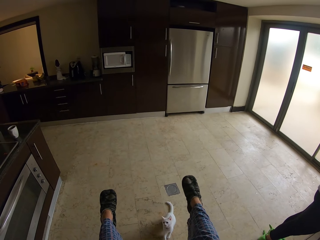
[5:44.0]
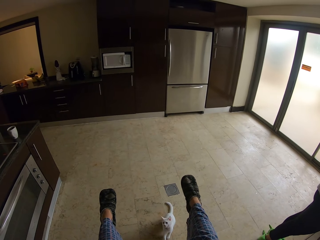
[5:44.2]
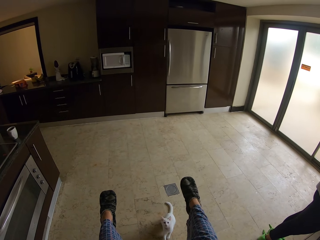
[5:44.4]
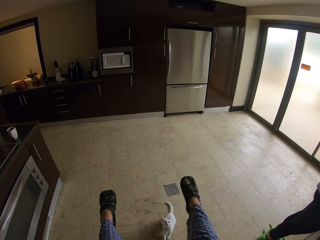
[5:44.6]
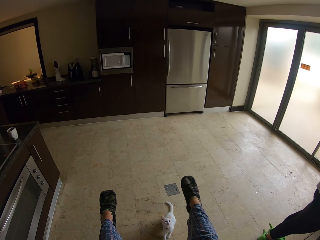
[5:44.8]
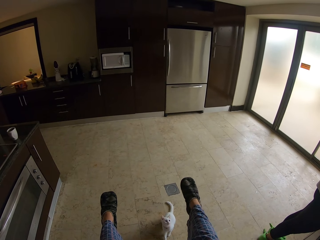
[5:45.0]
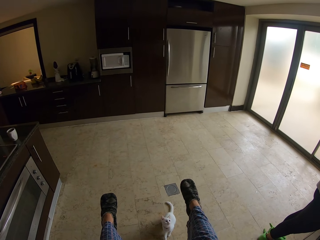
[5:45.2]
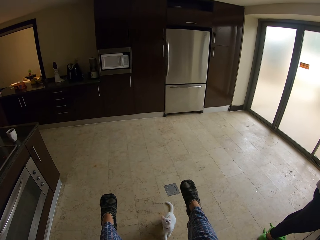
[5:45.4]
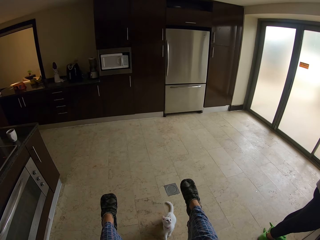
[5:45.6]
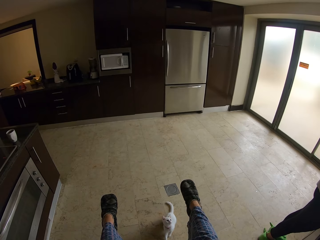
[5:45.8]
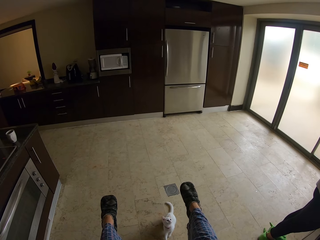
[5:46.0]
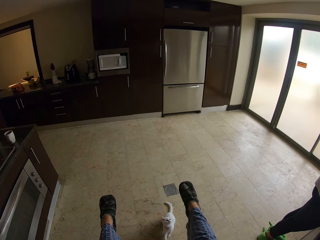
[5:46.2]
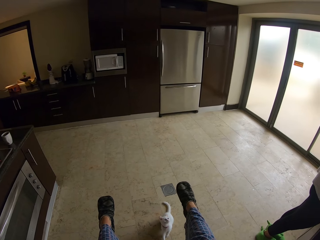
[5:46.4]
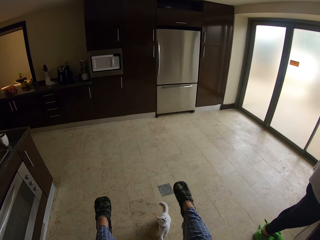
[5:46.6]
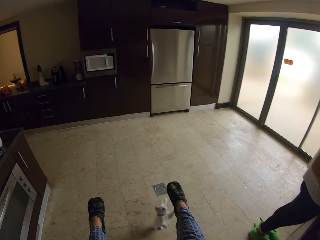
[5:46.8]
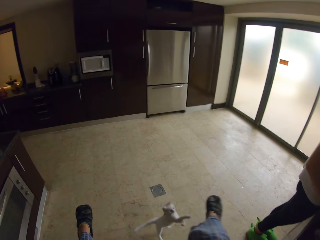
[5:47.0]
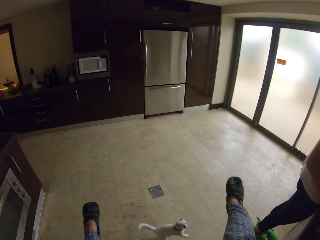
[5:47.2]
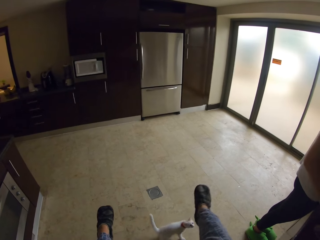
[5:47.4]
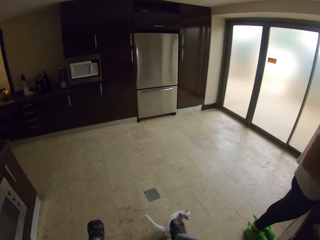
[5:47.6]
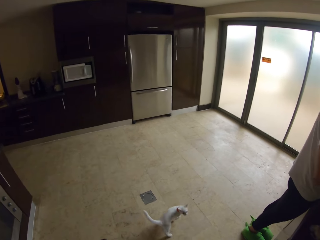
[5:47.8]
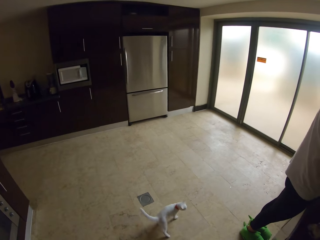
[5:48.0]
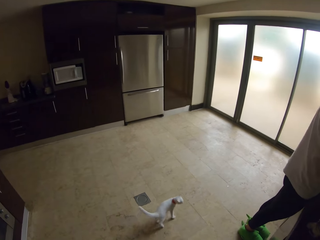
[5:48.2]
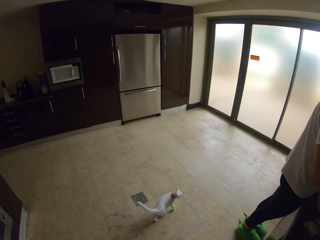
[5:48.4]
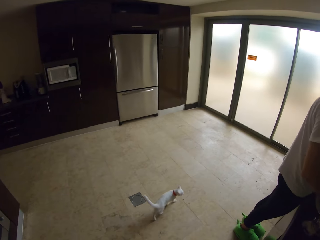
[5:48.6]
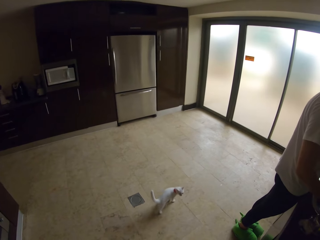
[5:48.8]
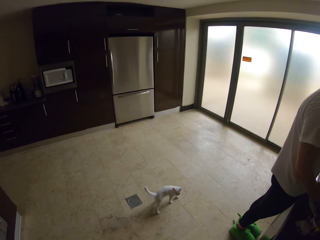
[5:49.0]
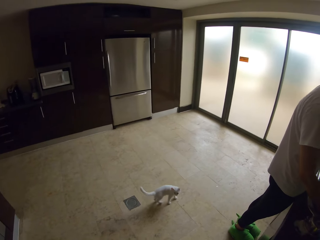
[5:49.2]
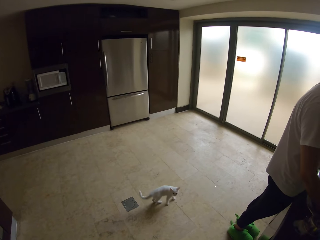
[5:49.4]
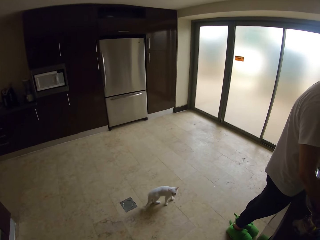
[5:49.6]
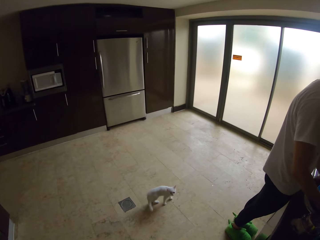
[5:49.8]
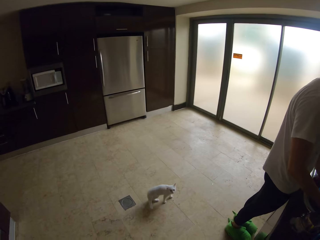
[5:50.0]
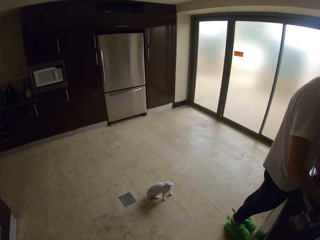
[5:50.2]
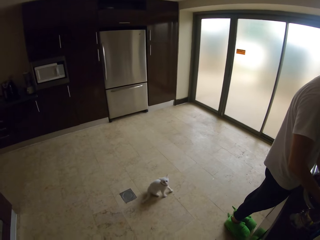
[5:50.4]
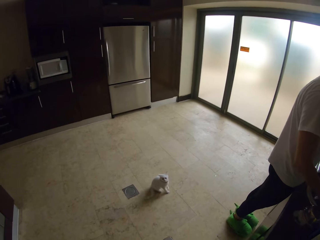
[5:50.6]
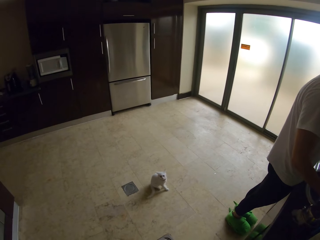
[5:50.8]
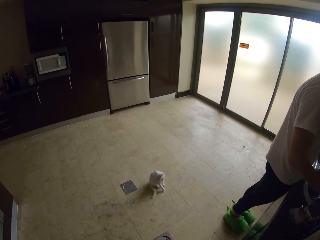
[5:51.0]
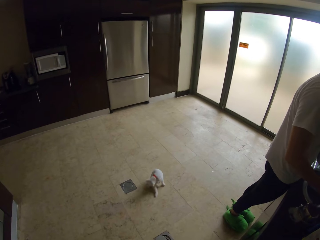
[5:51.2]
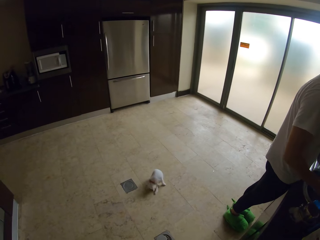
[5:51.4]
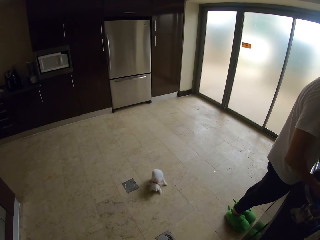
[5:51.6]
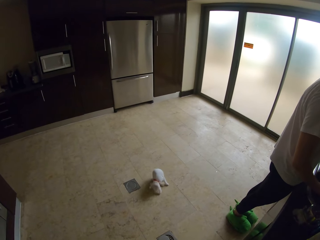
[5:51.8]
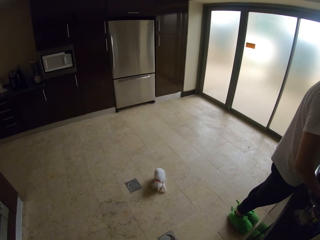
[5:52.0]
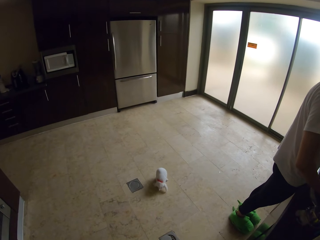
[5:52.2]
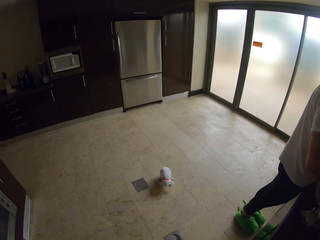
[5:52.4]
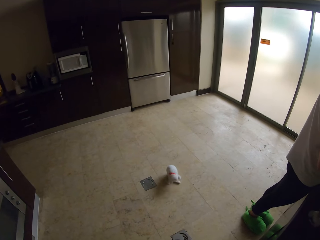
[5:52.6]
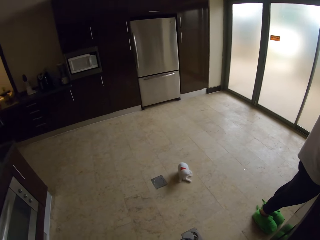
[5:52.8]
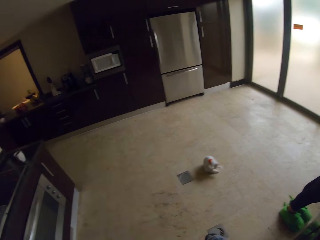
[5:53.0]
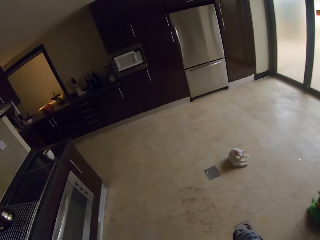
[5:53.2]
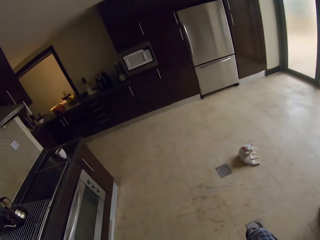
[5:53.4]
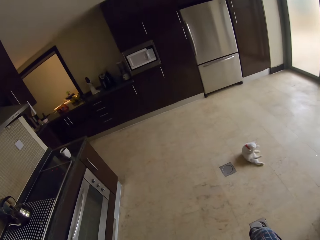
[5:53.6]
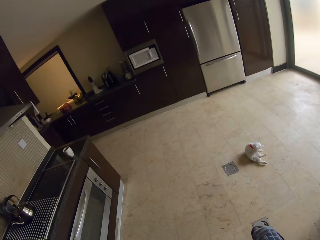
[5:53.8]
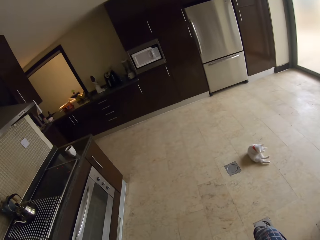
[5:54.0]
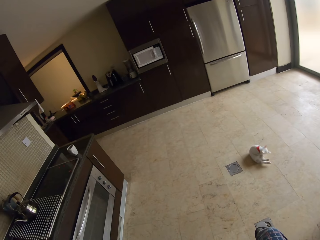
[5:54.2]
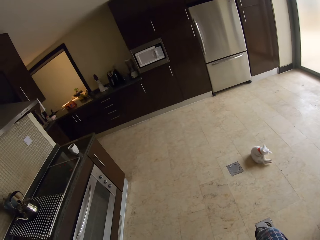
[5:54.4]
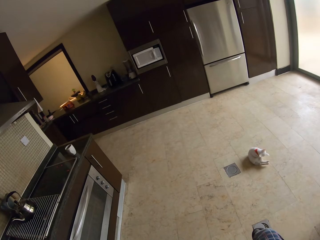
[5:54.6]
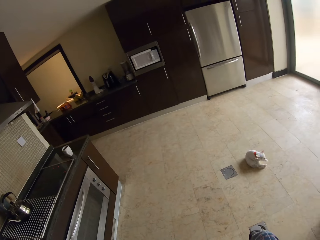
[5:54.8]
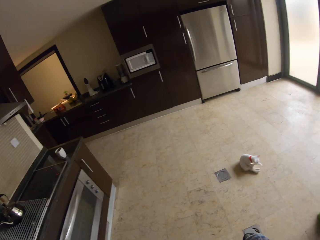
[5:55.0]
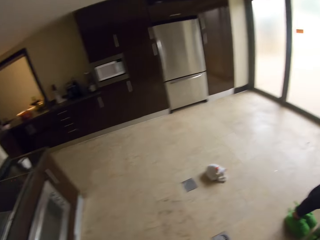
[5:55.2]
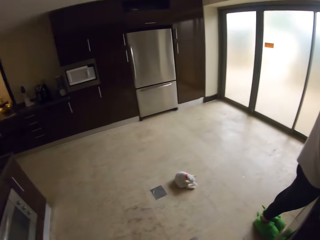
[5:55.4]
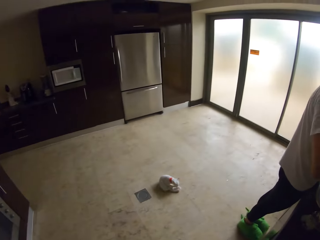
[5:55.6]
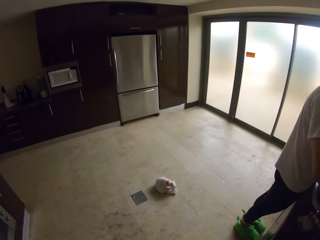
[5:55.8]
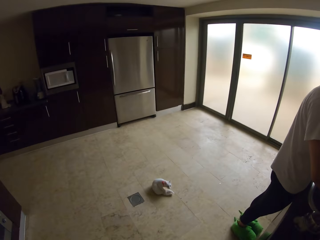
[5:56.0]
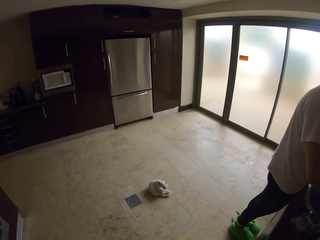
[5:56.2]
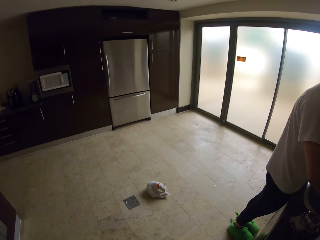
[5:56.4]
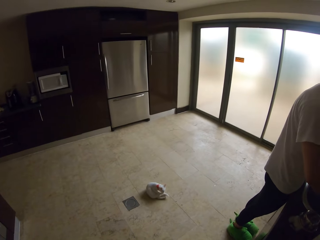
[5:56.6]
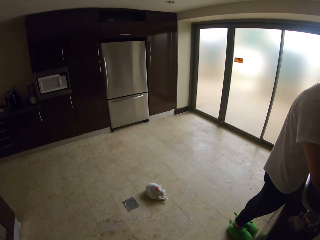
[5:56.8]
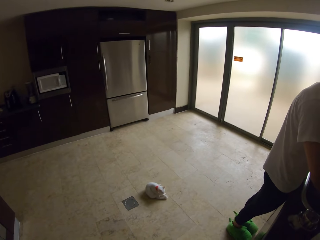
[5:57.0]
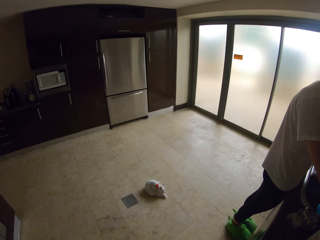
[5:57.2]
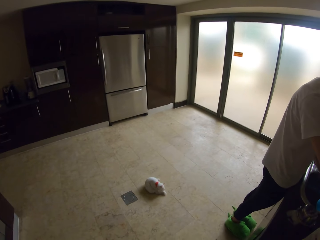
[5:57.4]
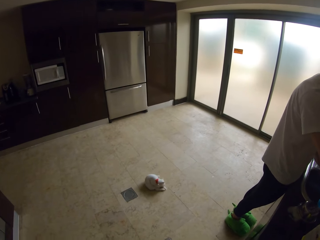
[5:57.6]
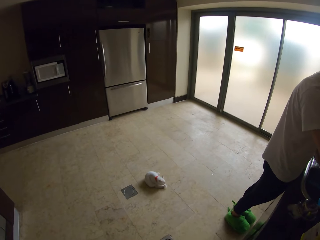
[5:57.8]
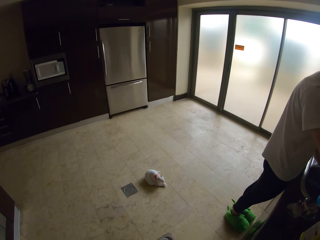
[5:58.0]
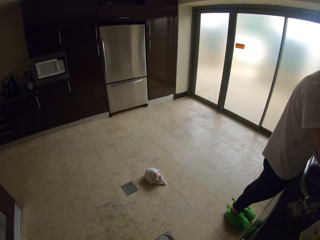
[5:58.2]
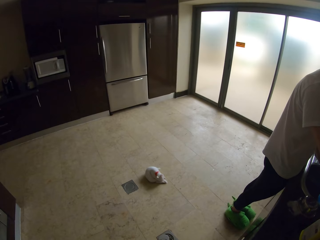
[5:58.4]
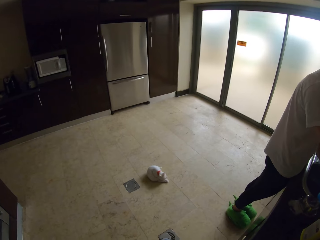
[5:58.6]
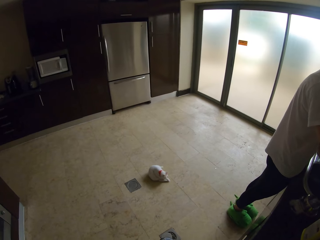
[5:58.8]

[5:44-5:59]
The camera wearer stands on the floor. A man washes the utensils in the sink.

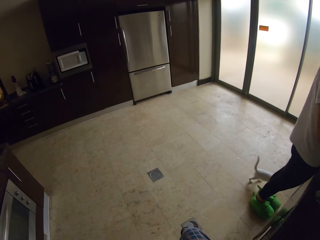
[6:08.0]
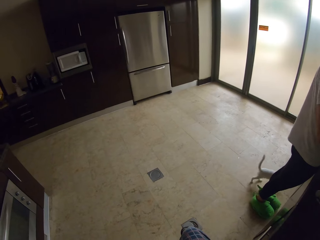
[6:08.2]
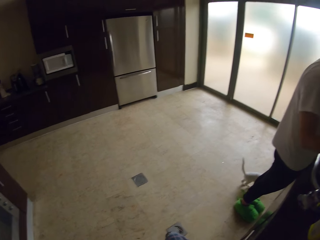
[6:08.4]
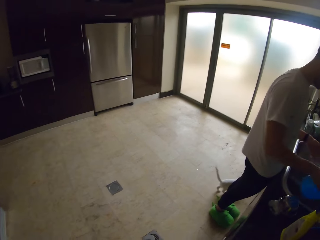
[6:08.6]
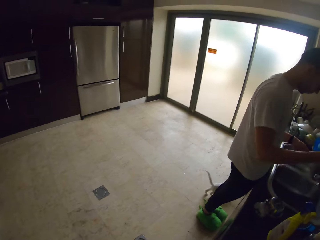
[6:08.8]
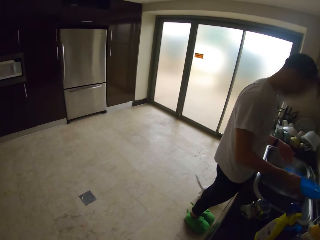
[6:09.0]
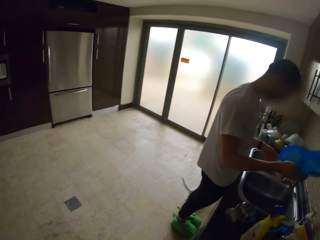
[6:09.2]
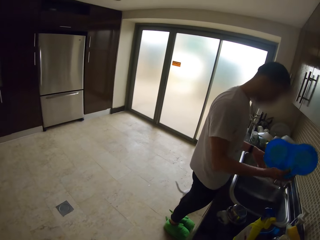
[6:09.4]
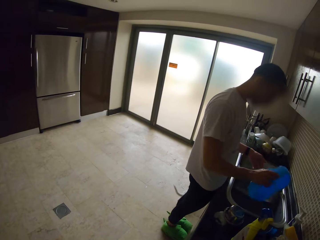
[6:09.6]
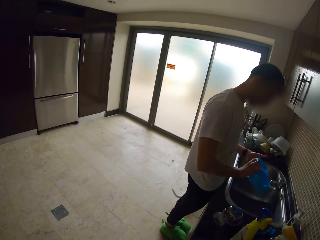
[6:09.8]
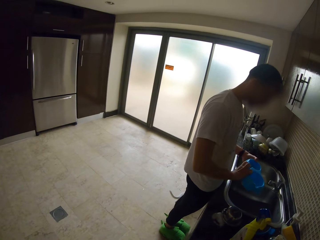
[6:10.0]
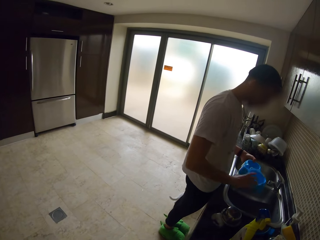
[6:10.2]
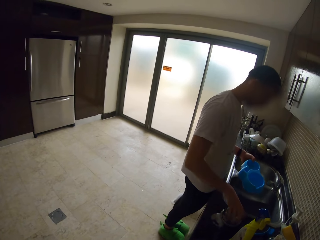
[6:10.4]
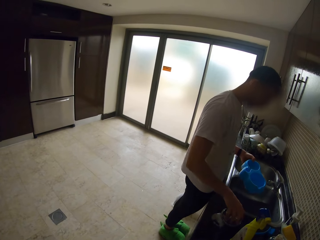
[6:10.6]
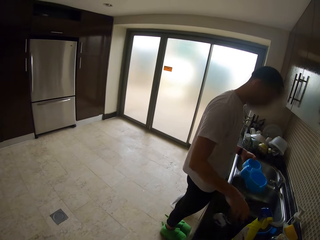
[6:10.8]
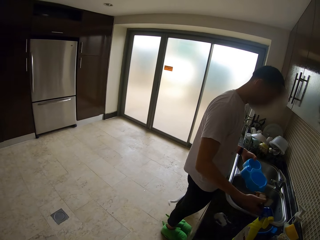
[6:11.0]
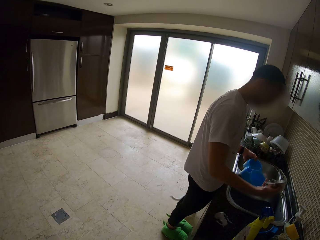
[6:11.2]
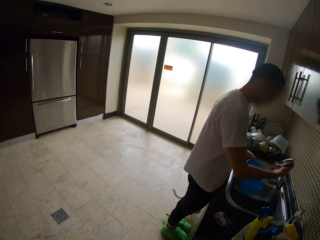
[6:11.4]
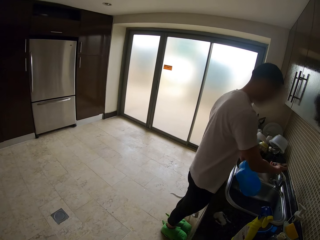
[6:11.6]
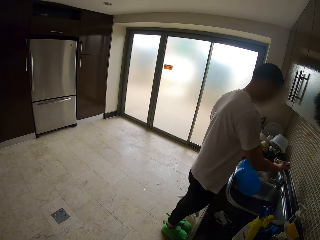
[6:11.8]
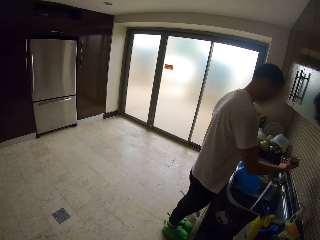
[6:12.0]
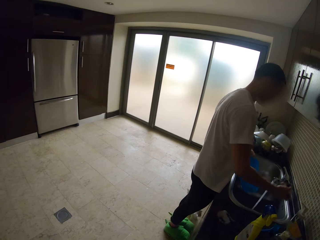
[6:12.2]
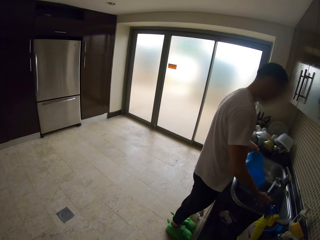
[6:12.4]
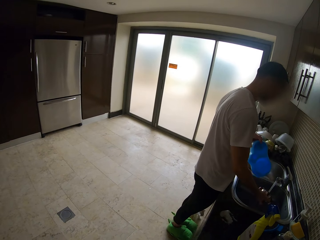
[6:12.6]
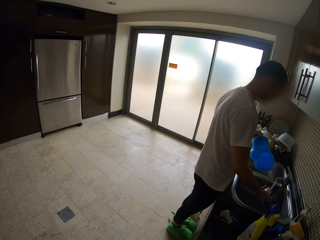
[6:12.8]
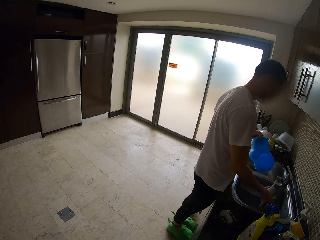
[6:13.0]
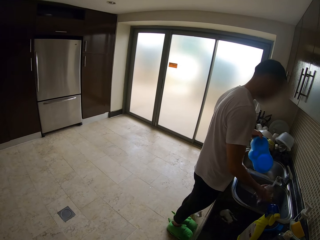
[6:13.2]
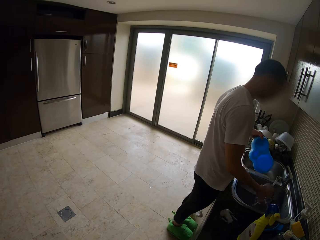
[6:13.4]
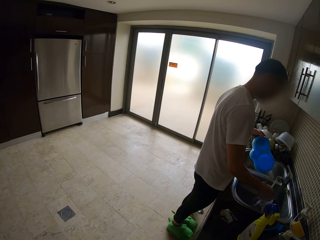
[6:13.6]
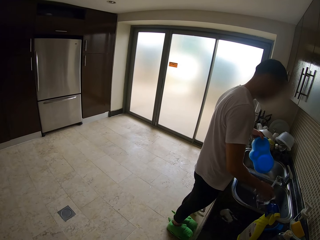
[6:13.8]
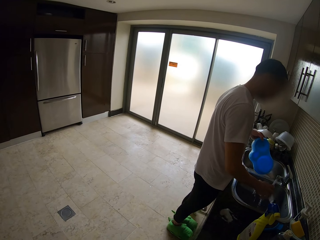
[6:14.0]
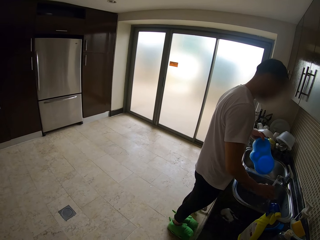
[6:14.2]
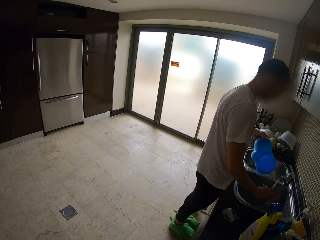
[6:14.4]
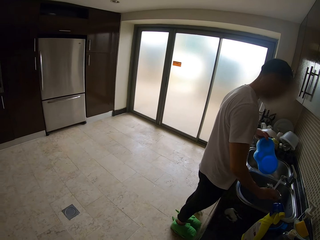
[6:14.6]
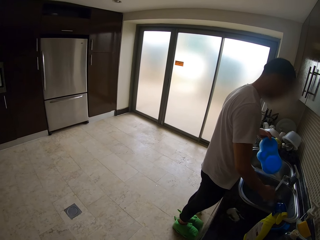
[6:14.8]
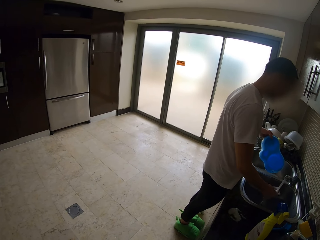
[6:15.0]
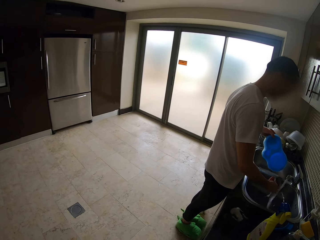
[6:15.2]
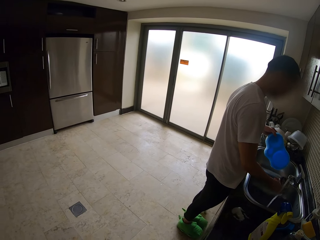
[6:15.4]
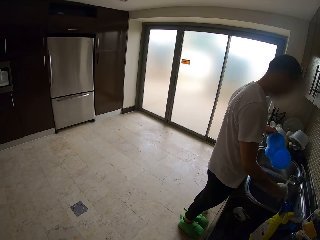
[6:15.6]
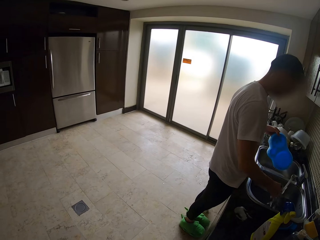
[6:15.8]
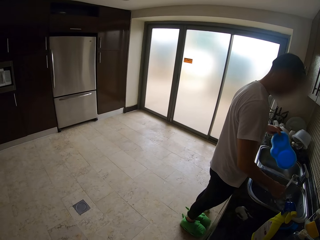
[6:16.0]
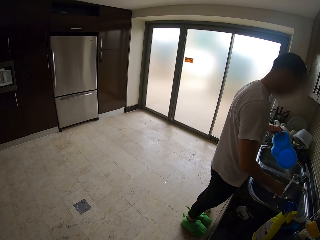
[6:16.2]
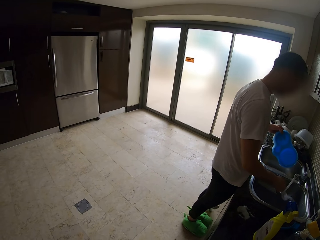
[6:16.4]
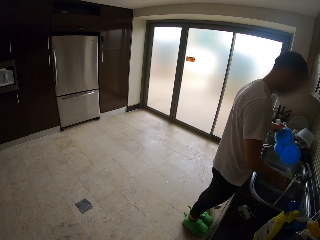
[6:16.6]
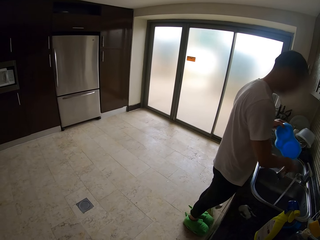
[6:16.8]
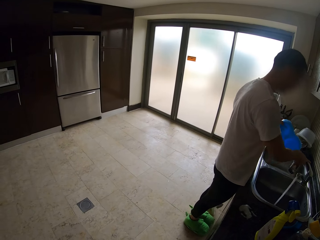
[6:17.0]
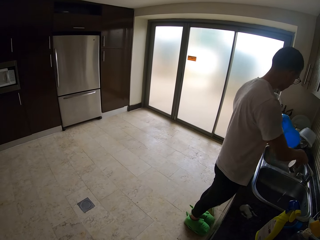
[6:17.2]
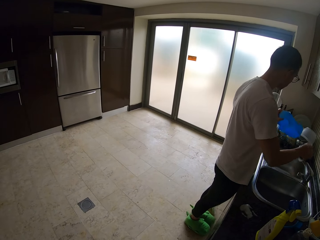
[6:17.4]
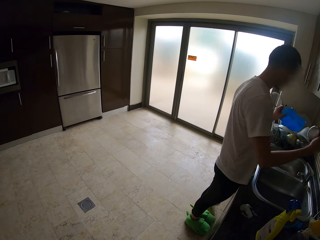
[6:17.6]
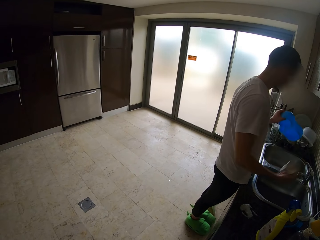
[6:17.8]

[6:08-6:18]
A man shakes the cat's dish, places the dish in his right hand, picks up the dish, opens the tap, rinses the bowl, and closes the tap.
